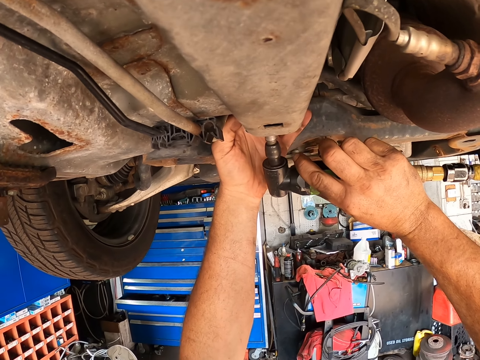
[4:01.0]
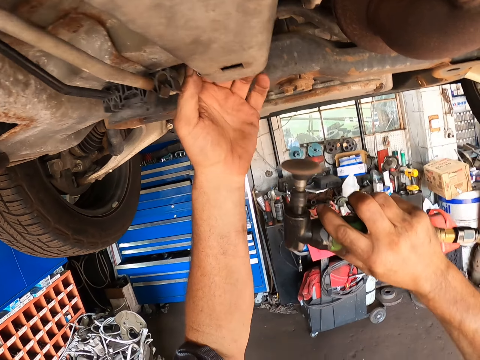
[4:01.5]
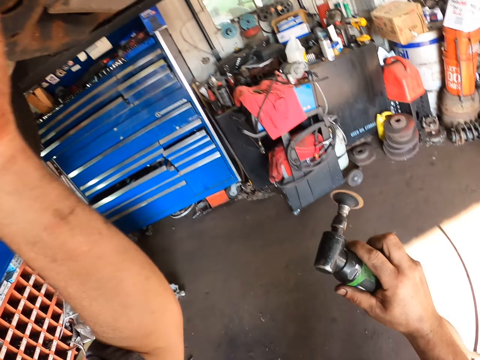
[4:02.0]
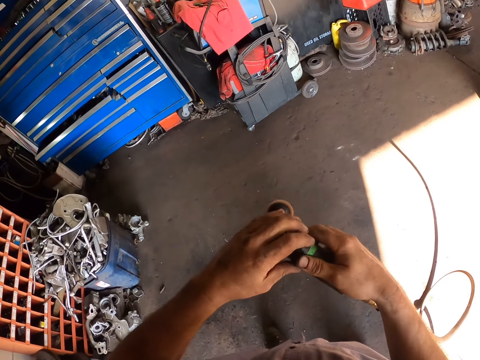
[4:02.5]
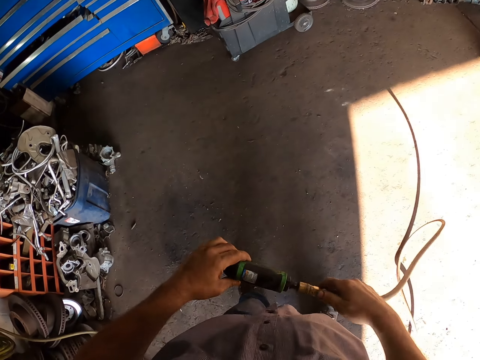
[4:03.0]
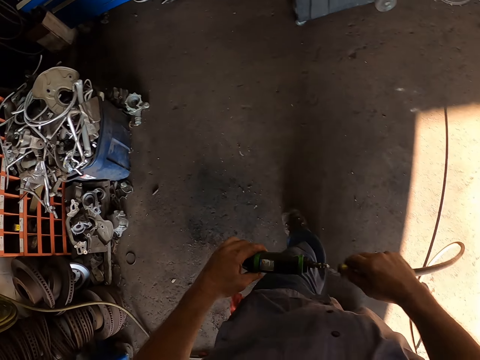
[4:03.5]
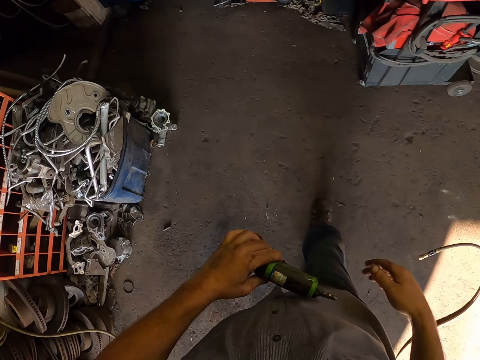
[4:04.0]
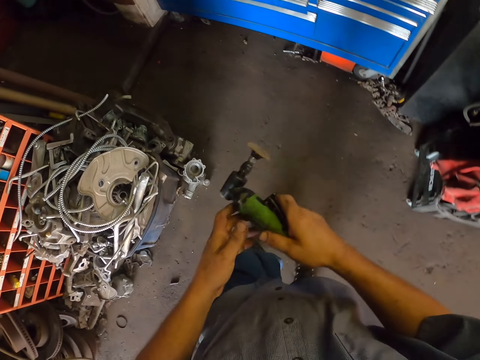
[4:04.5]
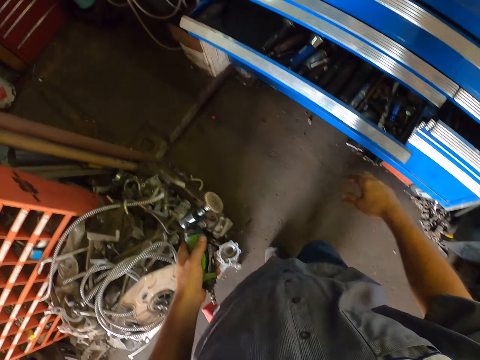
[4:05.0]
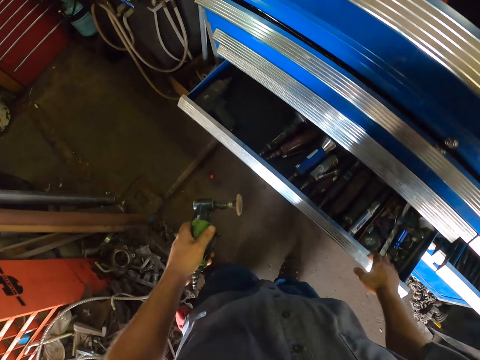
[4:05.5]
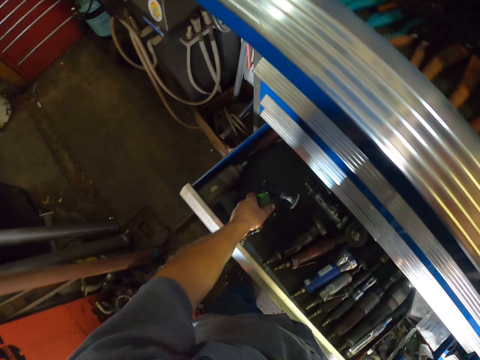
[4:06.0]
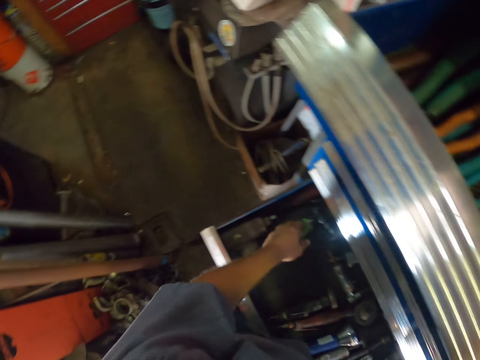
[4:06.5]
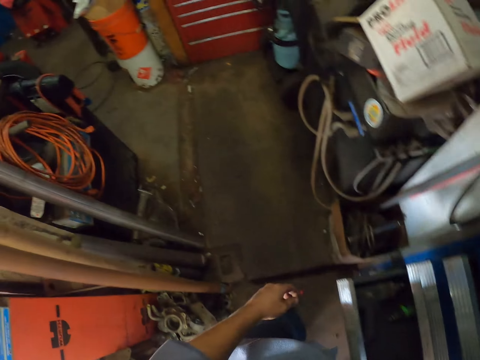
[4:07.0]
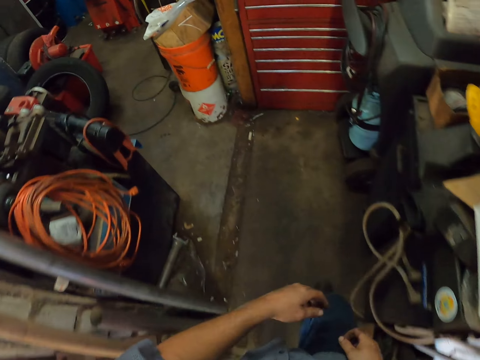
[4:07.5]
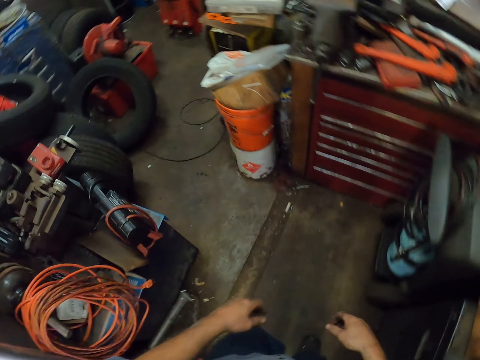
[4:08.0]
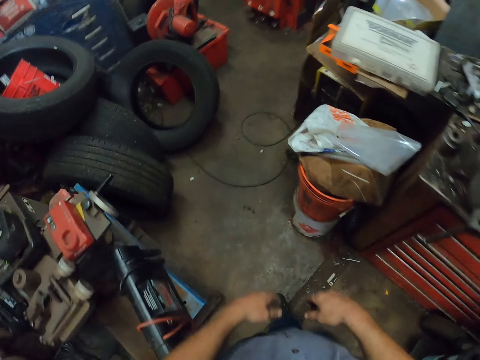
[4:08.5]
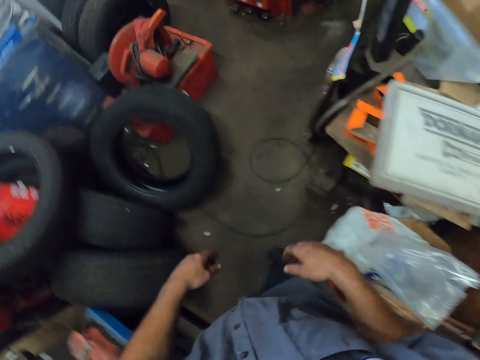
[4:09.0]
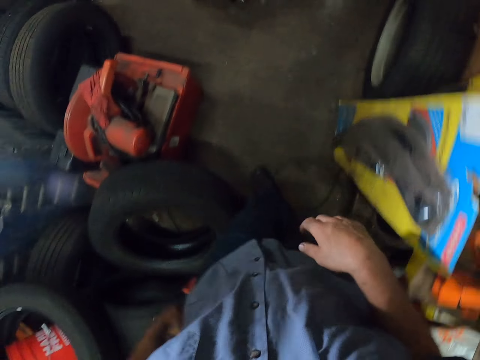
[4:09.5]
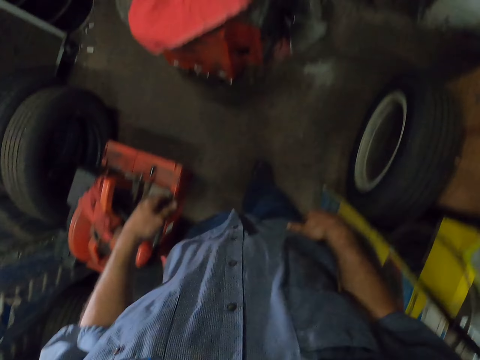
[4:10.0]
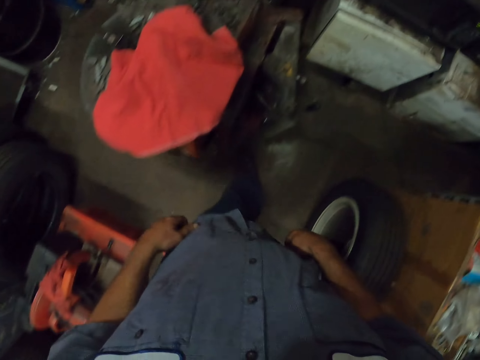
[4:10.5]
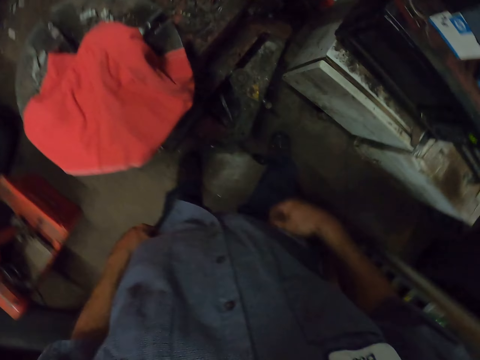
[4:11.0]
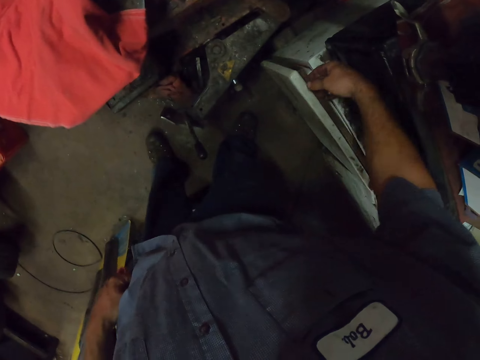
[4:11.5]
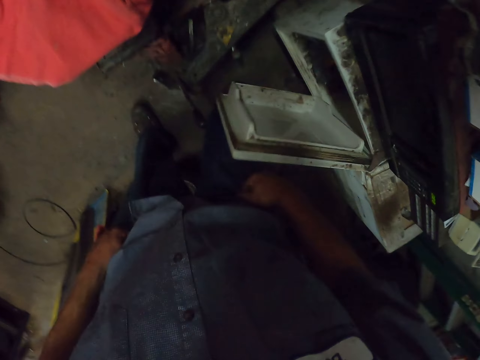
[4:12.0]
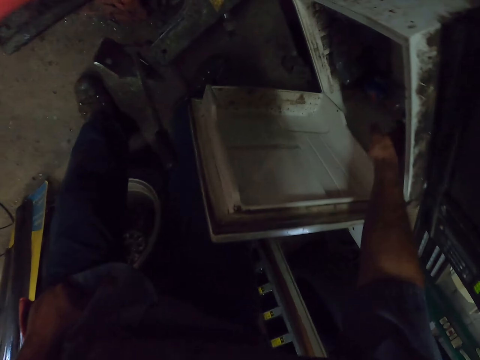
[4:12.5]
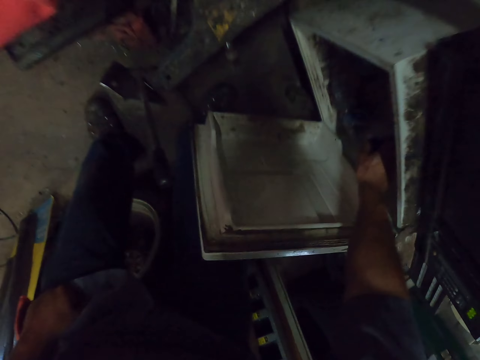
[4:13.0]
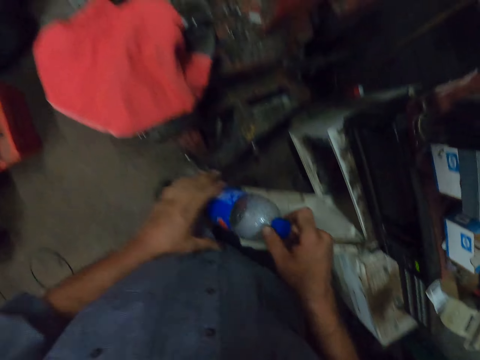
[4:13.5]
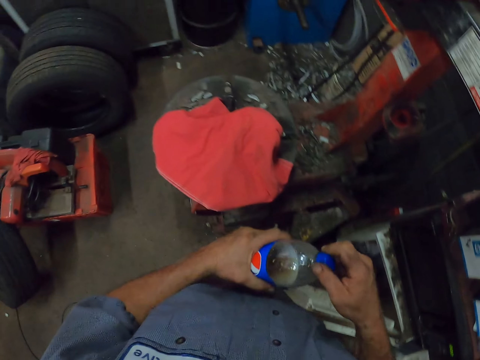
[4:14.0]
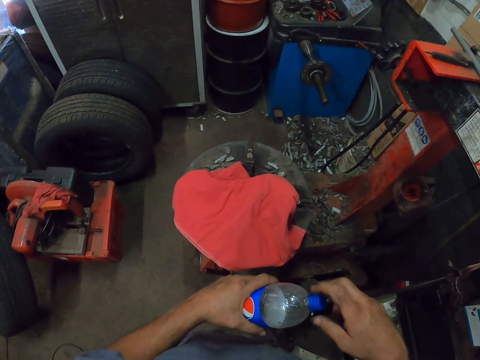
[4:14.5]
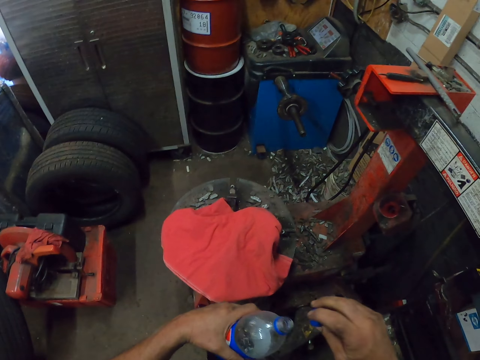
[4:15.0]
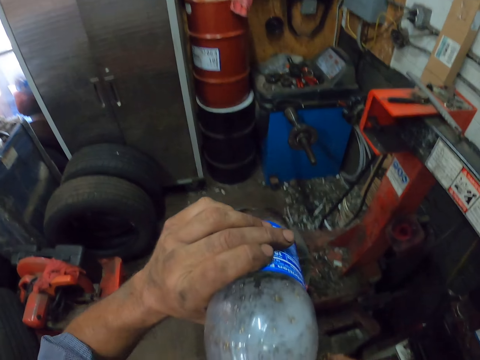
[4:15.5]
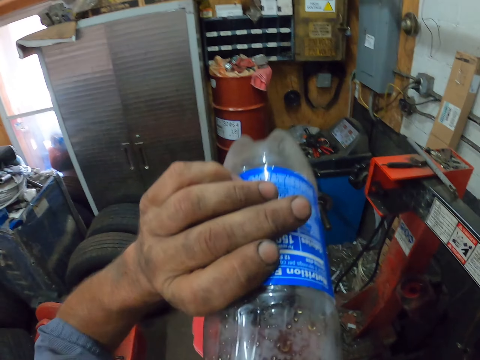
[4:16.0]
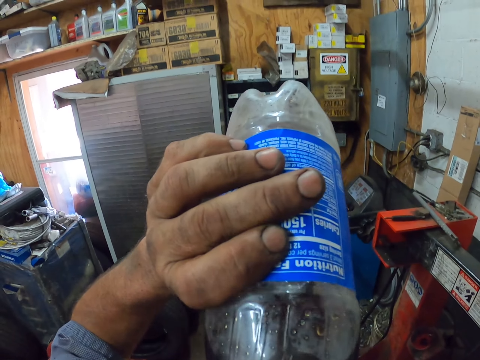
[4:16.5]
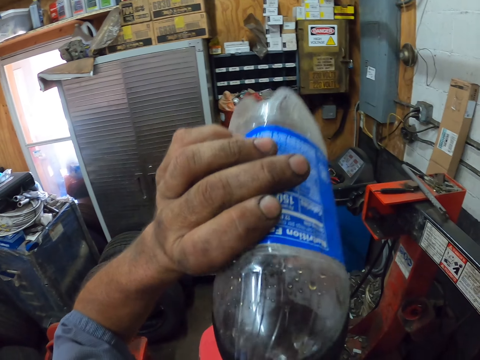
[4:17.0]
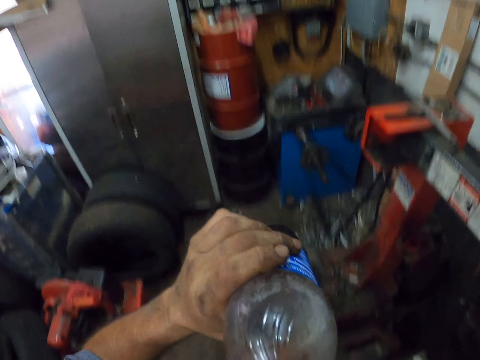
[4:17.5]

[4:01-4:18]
The camera wearer walks. They disconnect the hose pipe from the impact metal polisher. They drop the hose pipe on the floor. They turn the impact metal polisher. They pull the toolbox drawer. They put the impact metal polisher in the drawer. They close the drawer. They walk into the workshop. They open a fridge. They take out a bottle of soda. They open the bottle. They drink the soda.

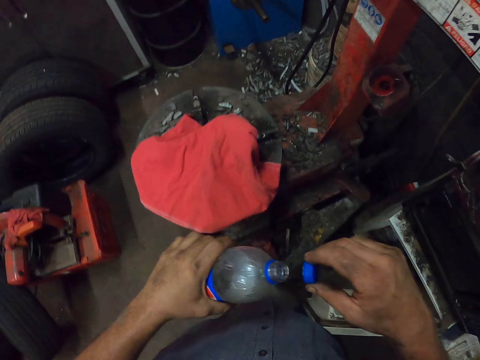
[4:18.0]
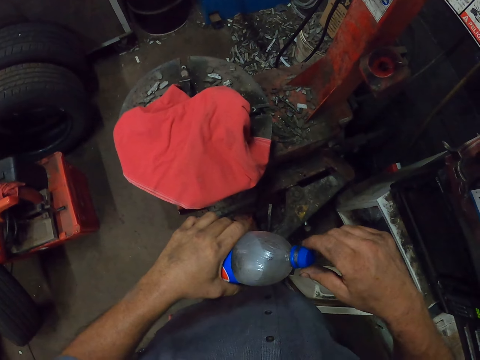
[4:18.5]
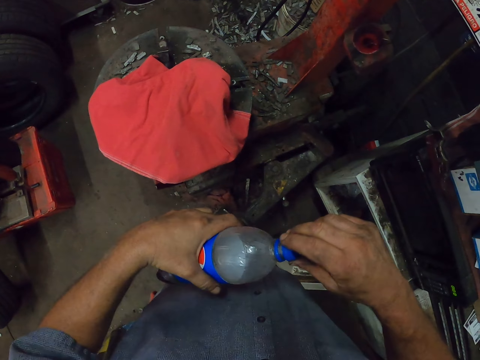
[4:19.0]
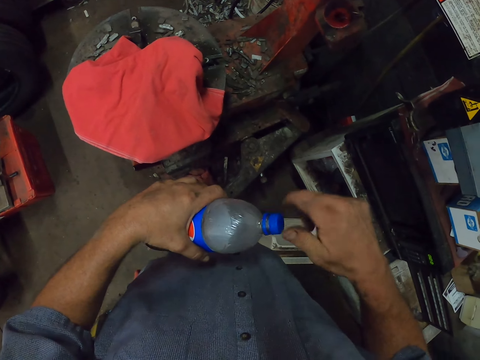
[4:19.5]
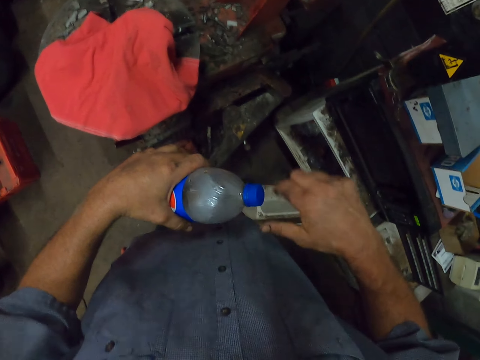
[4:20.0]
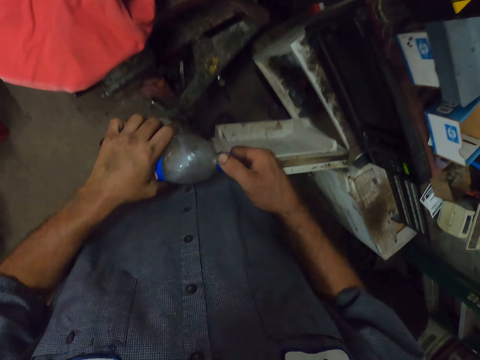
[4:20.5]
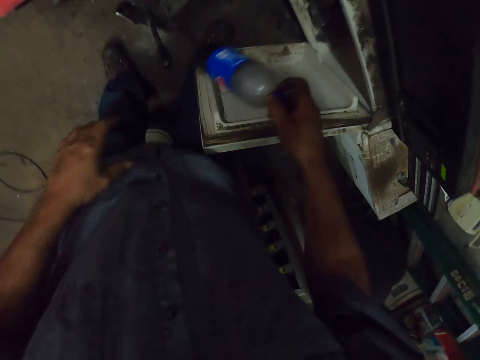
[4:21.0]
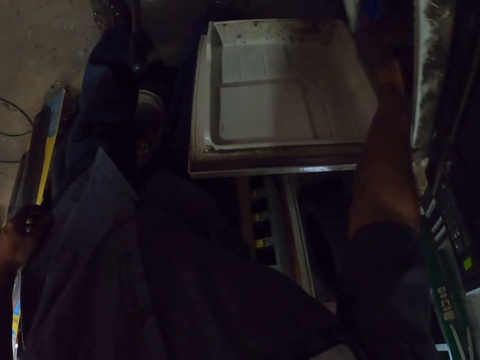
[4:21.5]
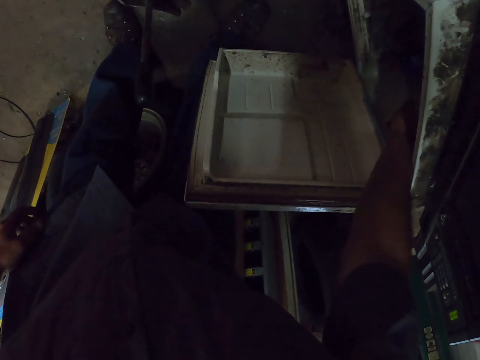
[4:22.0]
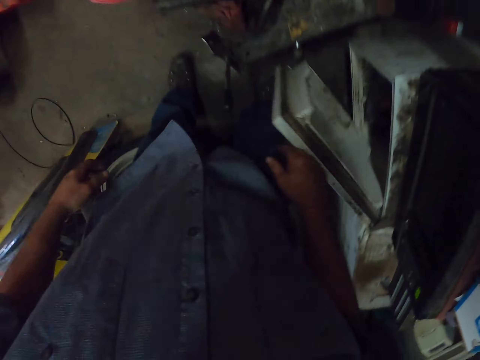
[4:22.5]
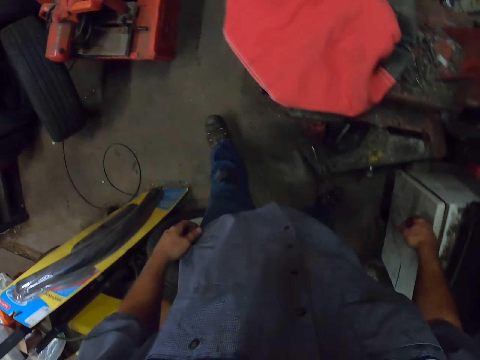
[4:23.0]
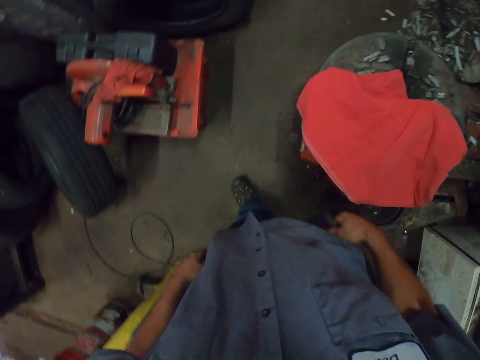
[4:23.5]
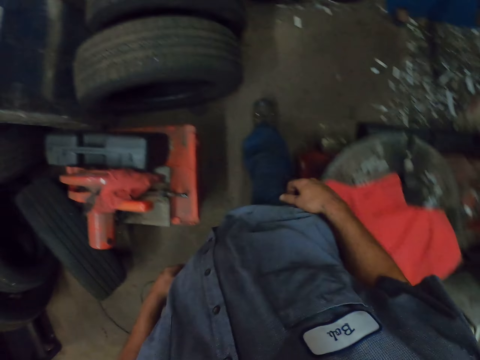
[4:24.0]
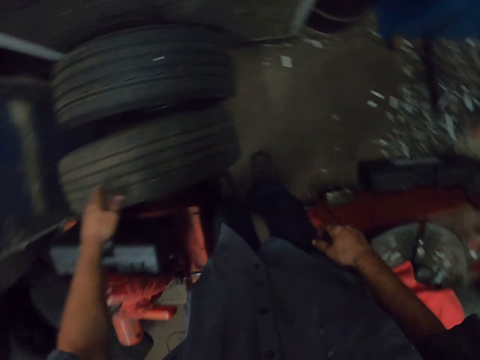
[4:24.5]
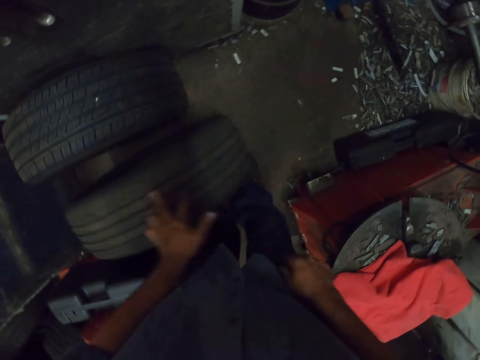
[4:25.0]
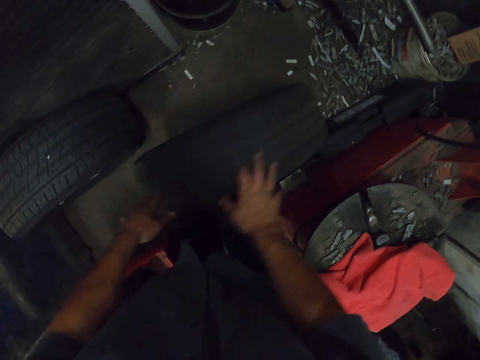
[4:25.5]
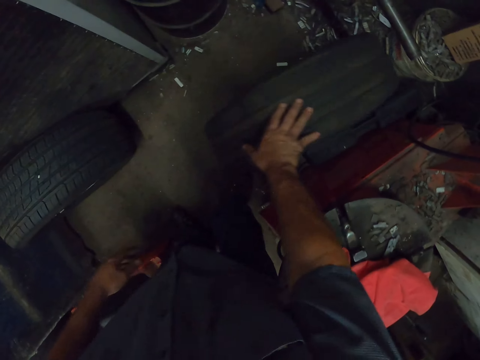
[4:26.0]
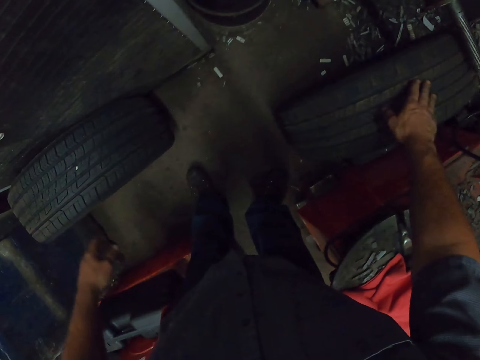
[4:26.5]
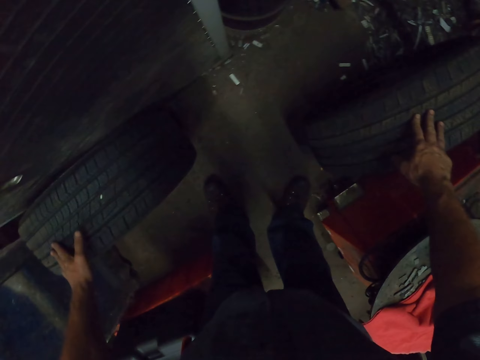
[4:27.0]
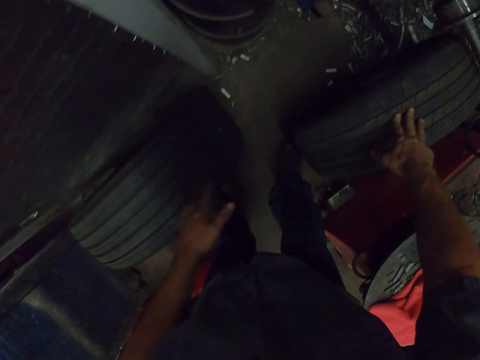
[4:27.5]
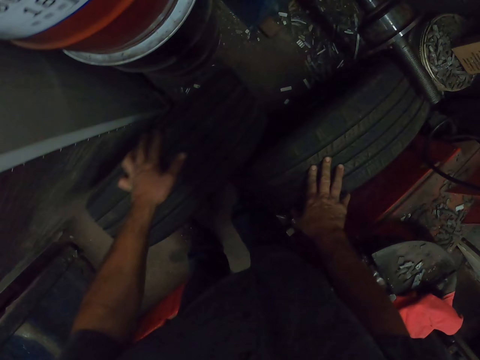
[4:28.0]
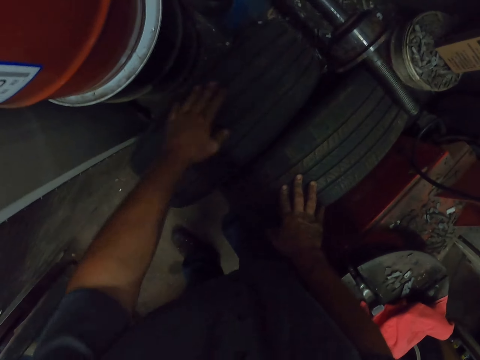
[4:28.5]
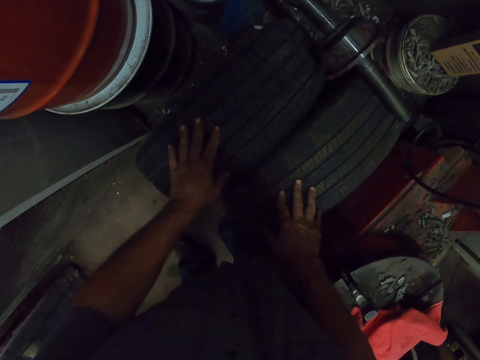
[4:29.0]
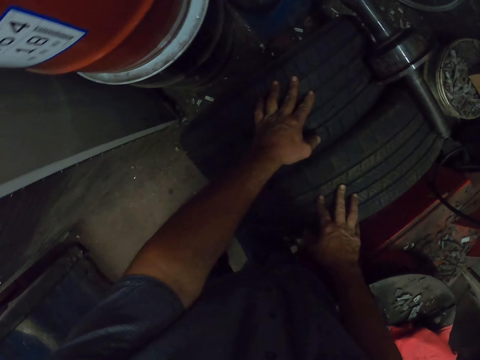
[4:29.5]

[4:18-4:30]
The camera wearer closes the bottle. They put the bottle in the fridge. They close the fridge. They walk. They move the tire to the right. They move the tire to the right again.
